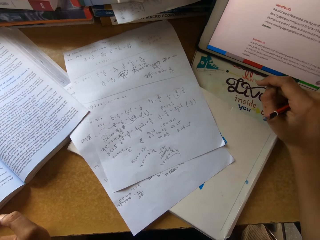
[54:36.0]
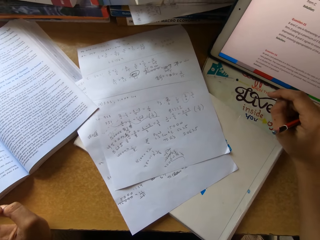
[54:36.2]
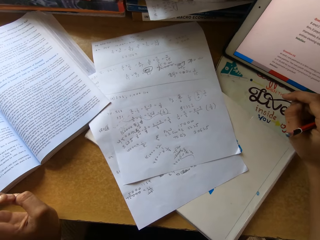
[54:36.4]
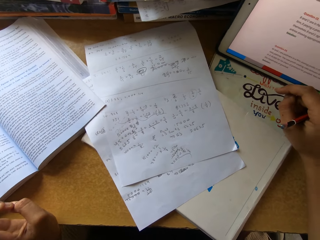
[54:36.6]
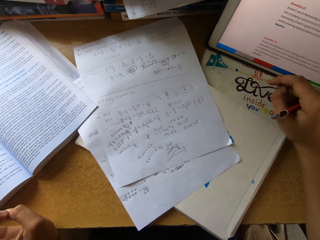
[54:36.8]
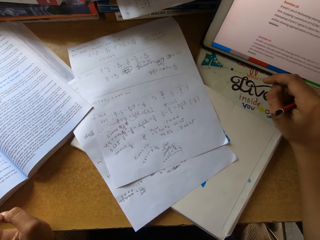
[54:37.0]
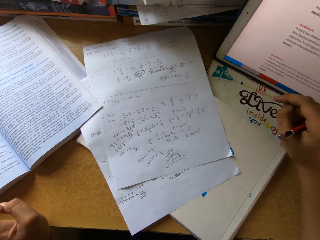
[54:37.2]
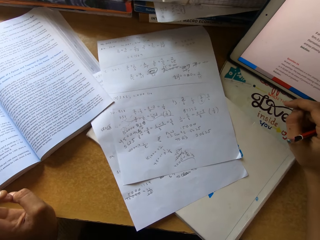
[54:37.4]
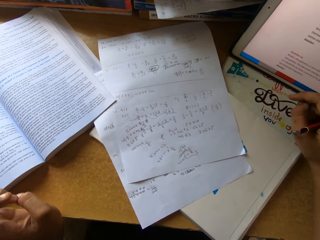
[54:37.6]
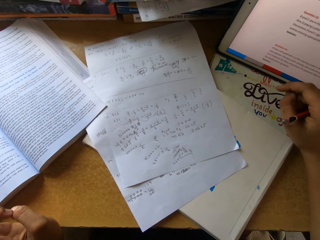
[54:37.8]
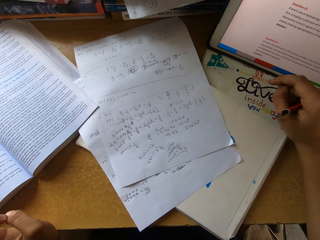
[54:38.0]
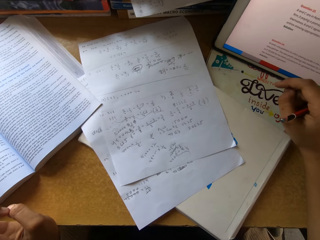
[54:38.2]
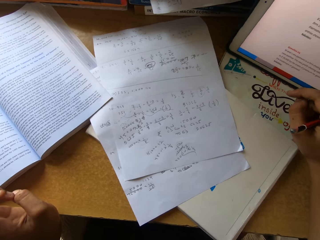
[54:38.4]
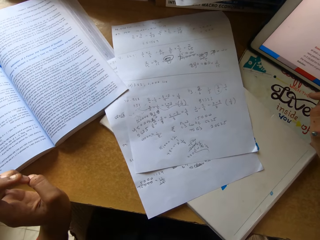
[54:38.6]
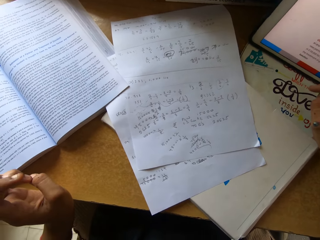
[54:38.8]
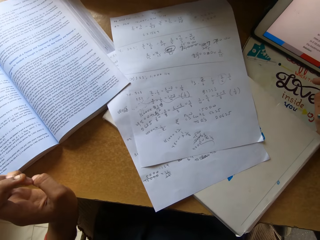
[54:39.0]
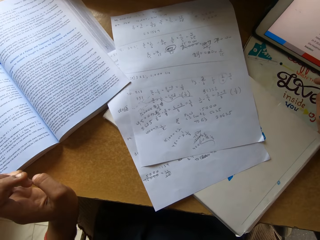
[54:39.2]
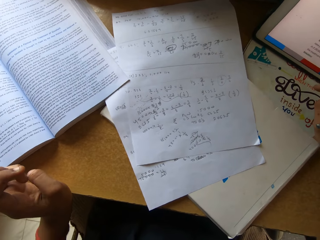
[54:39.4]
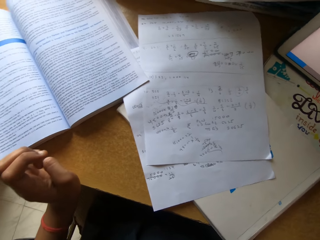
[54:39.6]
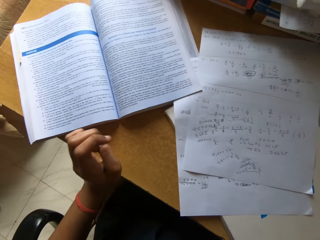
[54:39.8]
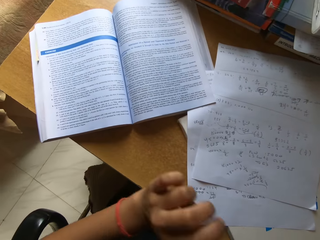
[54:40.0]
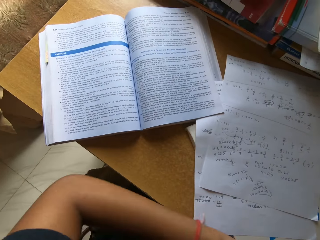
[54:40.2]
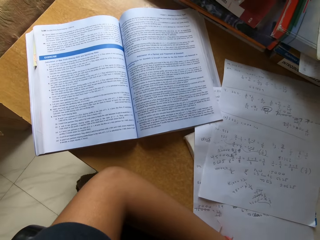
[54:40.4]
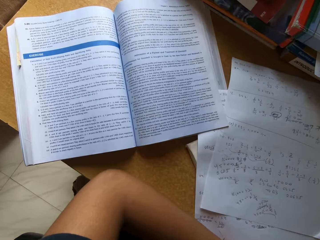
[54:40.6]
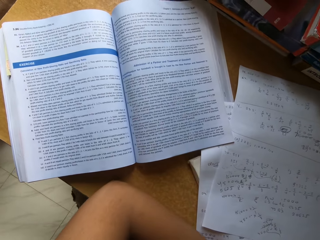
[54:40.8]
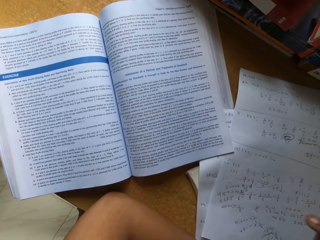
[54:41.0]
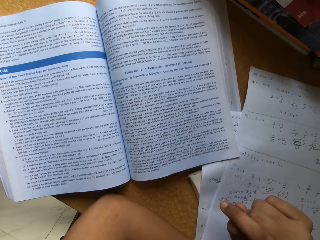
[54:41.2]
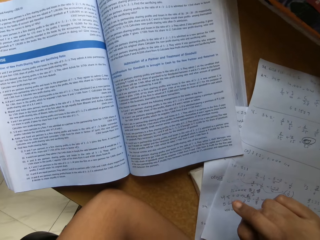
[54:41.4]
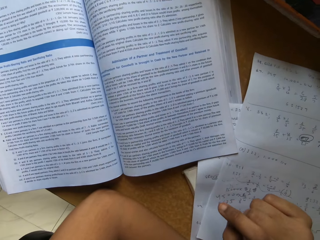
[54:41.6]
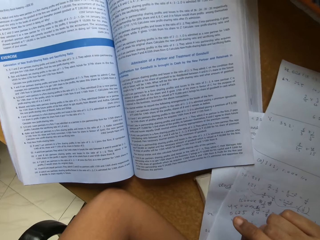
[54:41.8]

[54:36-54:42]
The camera wearer sings.

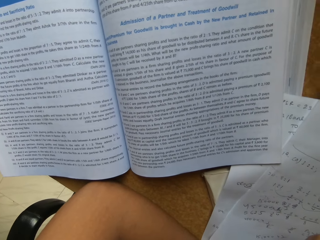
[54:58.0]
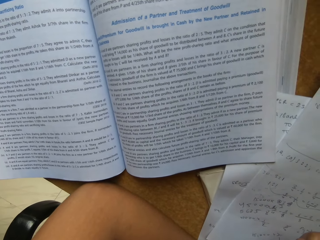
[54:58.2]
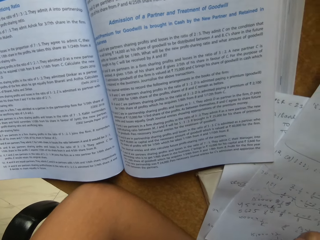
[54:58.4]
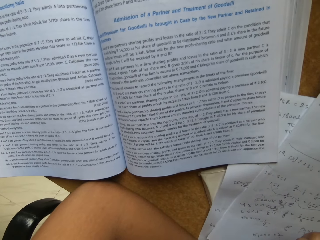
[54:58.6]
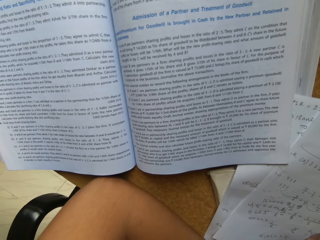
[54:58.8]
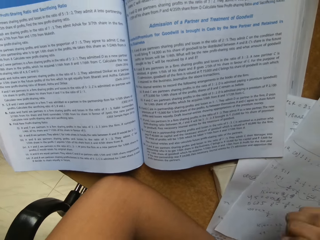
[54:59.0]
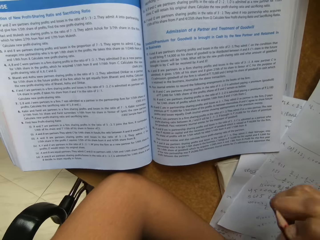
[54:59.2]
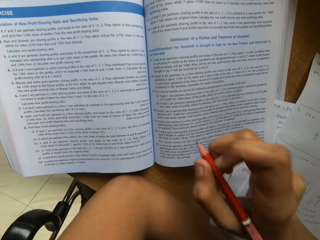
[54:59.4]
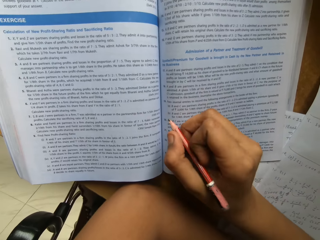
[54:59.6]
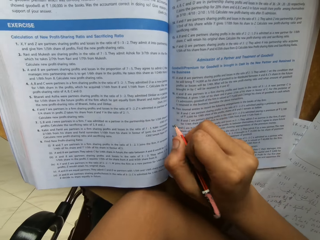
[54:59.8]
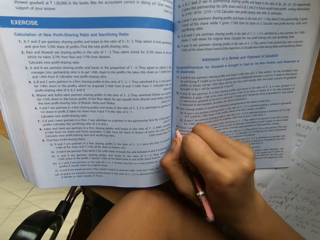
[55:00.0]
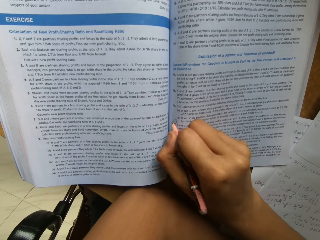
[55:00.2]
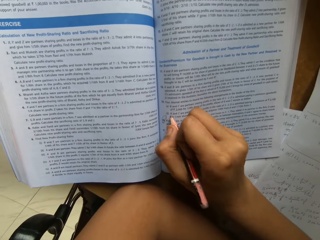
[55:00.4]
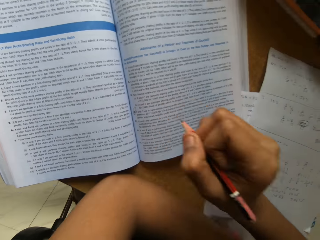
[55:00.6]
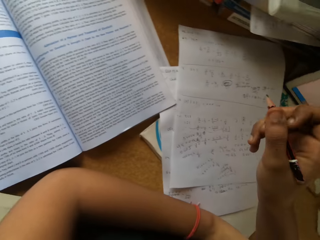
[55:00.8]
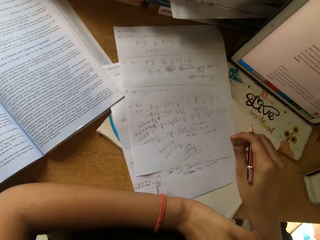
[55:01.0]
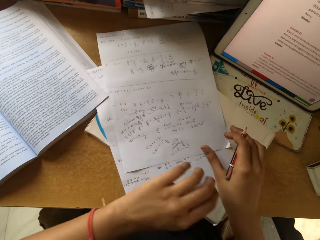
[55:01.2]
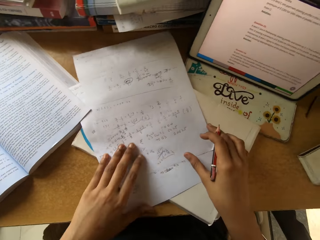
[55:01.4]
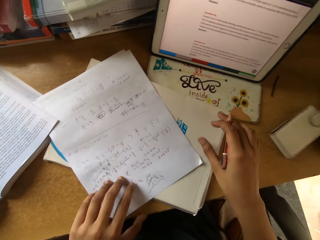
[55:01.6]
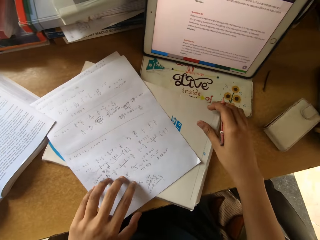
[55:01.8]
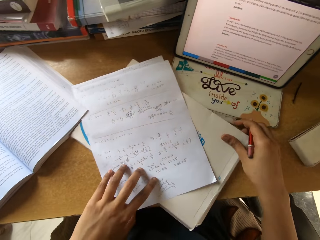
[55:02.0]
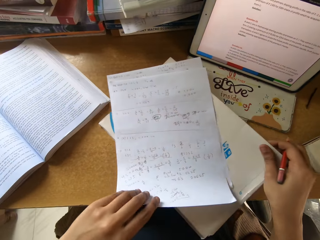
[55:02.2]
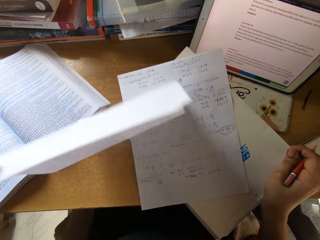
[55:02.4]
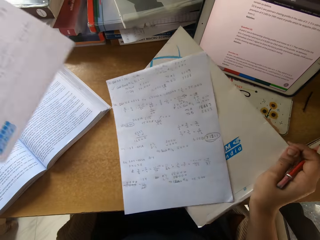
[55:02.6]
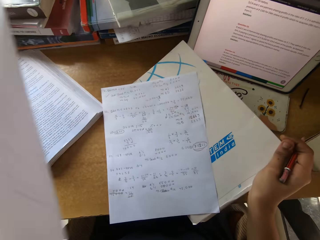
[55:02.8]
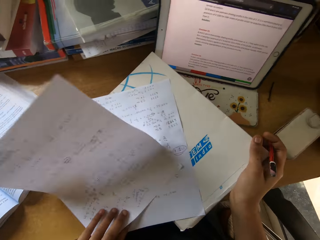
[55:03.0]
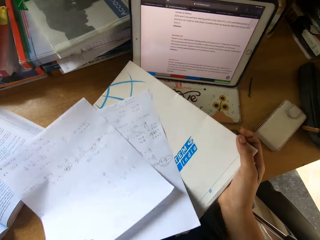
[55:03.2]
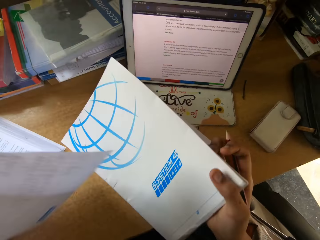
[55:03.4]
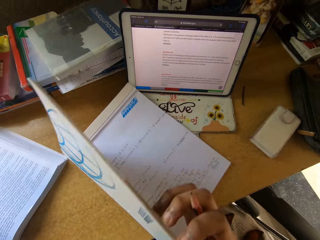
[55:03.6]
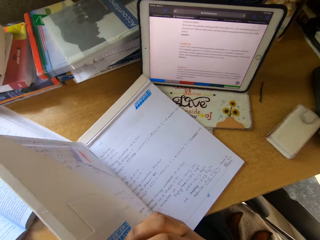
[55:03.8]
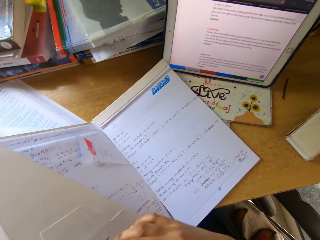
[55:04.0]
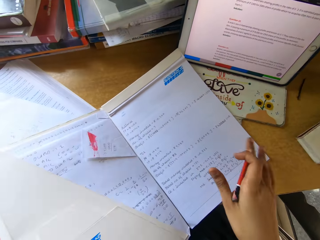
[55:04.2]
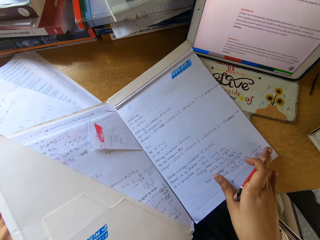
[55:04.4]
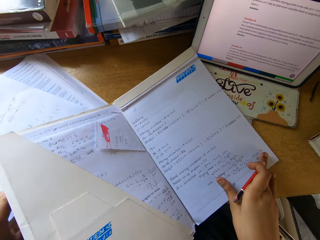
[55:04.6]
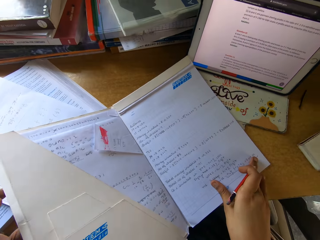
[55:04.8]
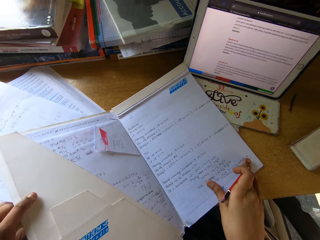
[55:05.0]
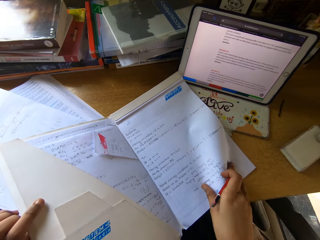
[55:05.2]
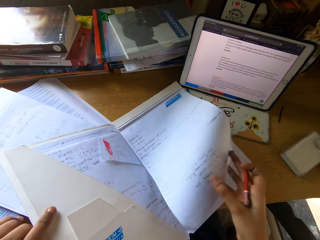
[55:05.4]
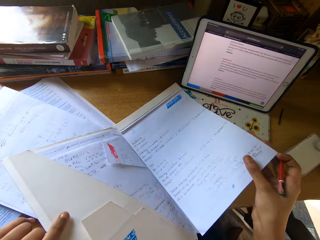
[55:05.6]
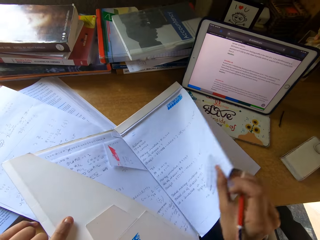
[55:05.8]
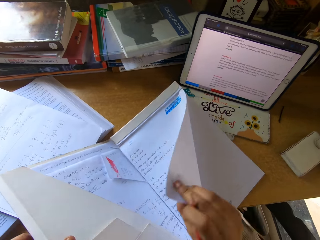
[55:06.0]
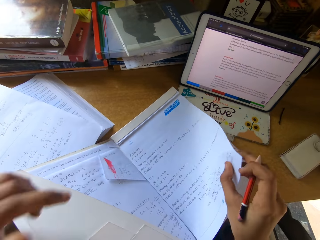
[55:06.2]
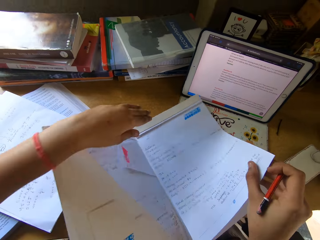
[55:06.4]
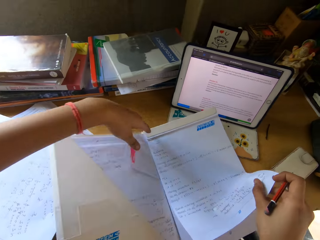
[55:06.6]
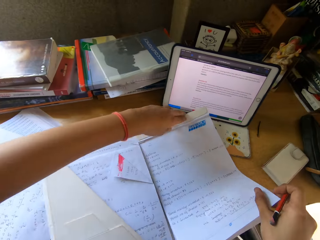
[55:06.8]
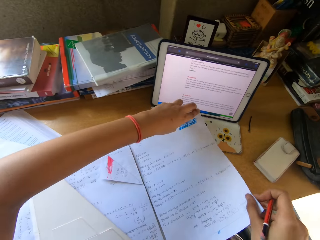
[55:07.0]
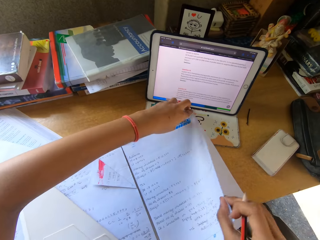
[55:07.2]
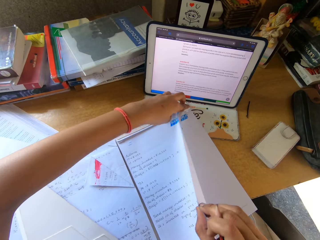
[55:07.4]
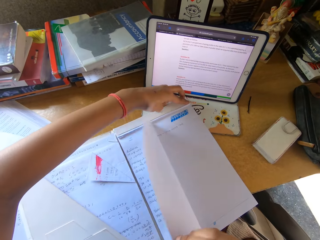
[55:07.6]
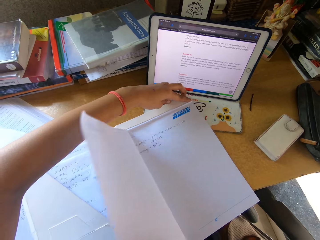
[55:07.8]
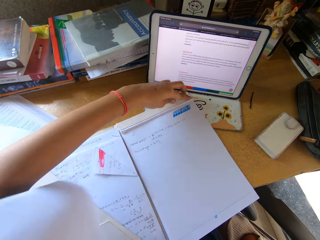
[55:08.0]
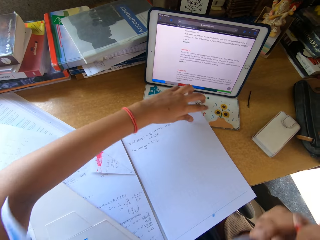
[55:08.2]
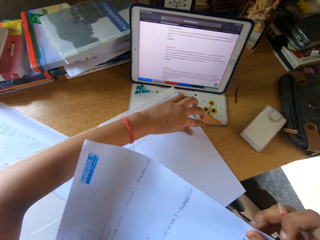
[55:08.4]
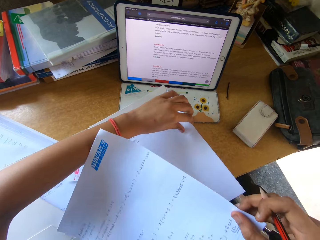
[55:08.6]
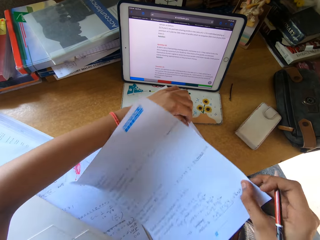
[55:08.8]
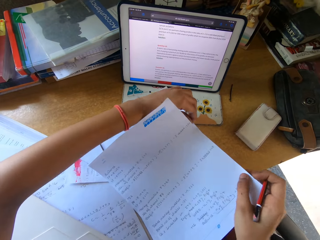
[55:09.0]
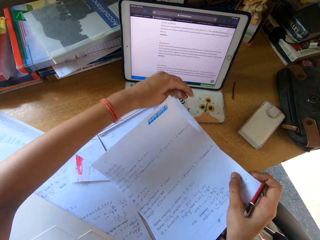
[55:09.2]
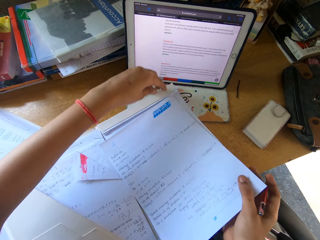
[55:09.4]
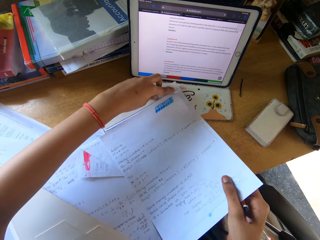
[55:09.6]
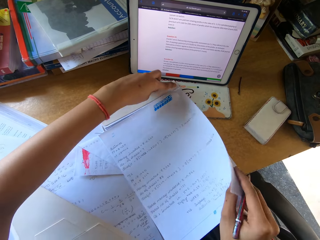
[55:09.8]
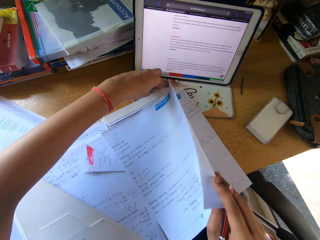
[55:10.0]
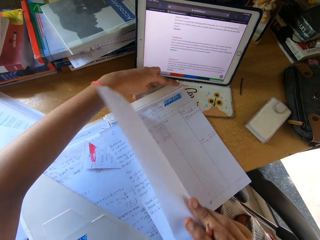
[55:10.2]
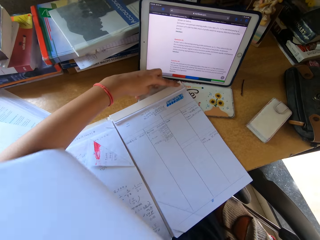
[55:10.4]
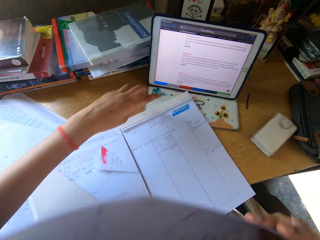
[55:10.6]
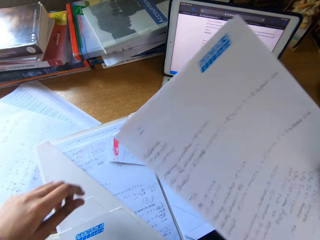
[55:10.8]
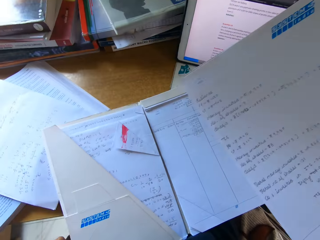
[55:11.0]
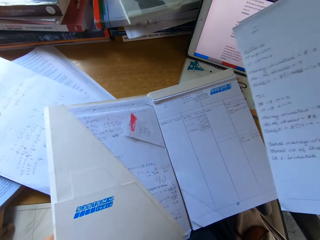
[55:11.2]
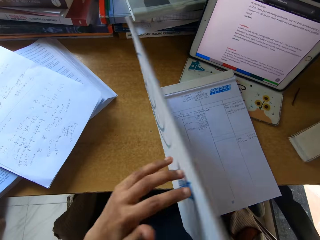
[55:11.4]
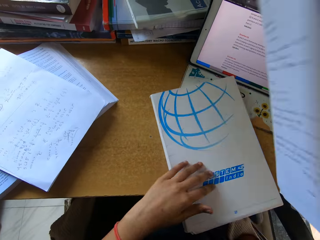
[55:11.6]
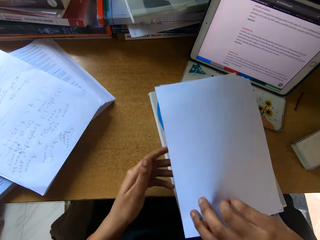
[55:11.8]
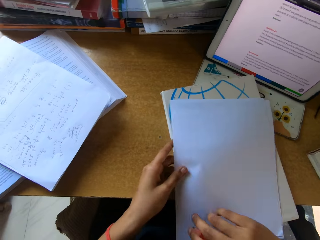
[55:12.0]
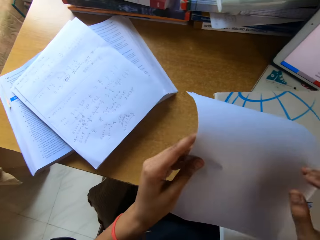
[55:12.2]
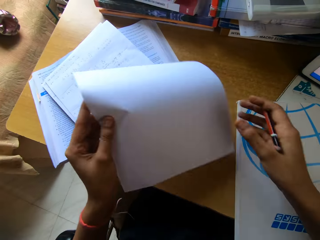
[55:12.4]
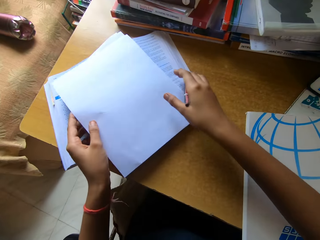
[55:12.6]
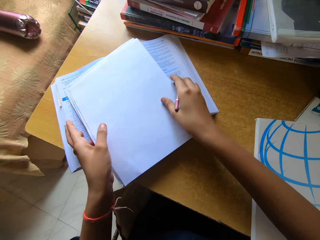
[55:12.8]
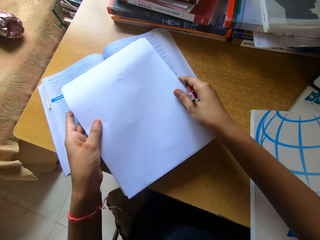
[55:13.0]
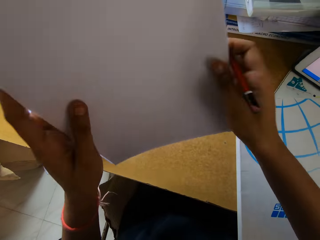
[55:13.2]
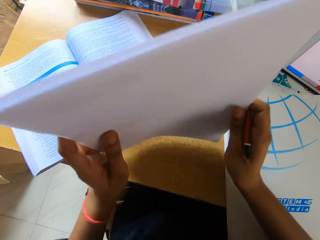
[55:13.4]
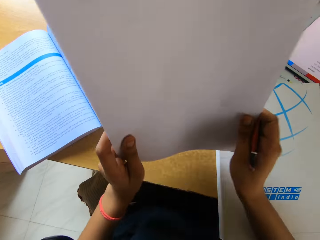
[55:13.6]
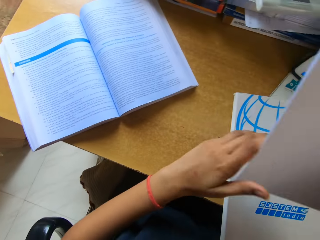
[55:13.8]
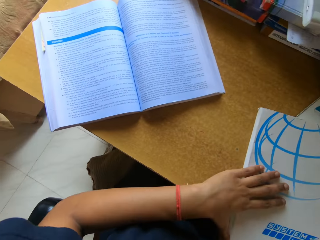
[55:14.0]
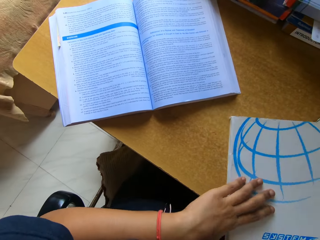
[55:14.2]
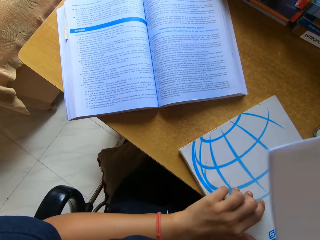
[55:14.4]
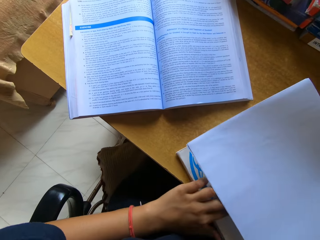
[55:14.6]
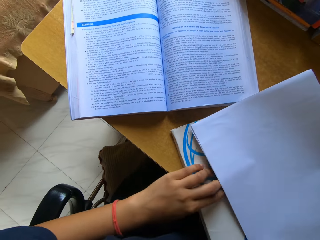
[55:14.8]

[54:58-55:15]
The camera wearer points at the book with a pencil. They pick up a paper on top of the book. They sing. They open the book. They sing. They cut the paper from the book. They cut the paper from the other book. They close the book. They pick up the other paper. They arrange the papers. They drag the book on the table.
